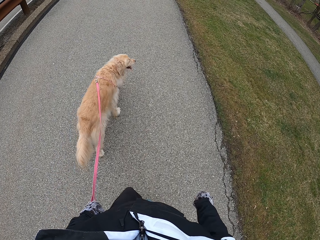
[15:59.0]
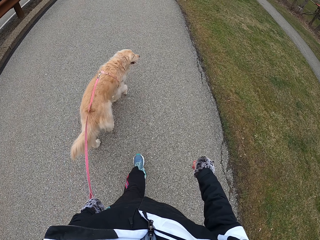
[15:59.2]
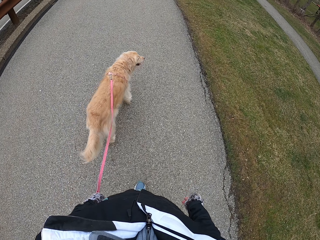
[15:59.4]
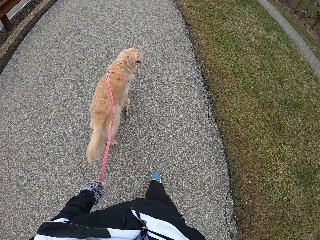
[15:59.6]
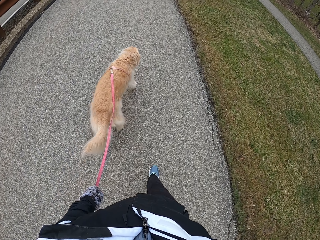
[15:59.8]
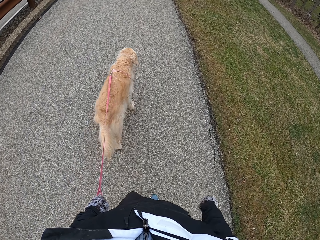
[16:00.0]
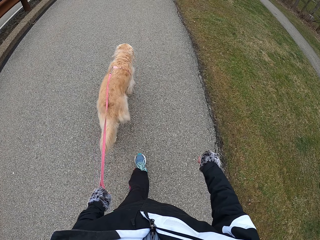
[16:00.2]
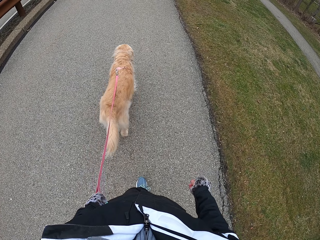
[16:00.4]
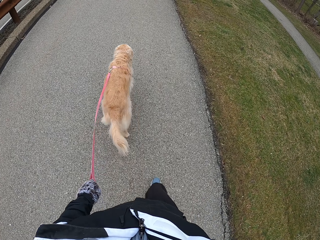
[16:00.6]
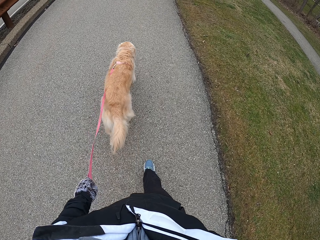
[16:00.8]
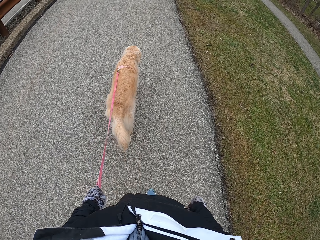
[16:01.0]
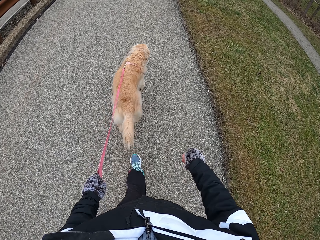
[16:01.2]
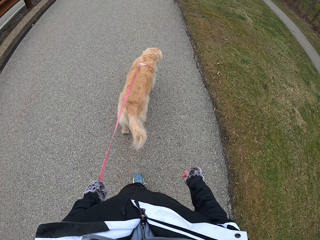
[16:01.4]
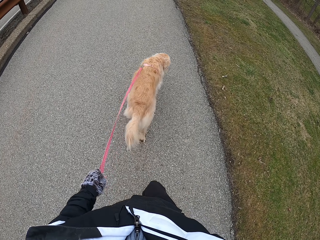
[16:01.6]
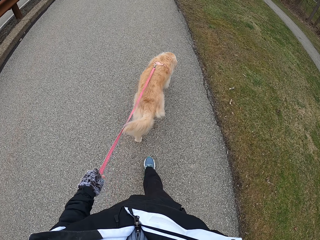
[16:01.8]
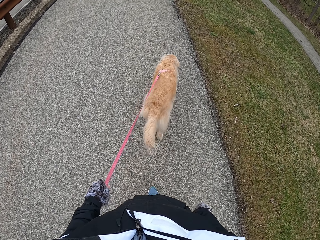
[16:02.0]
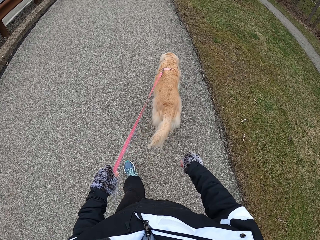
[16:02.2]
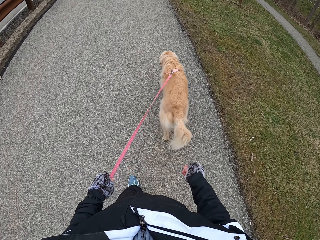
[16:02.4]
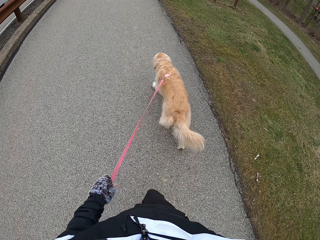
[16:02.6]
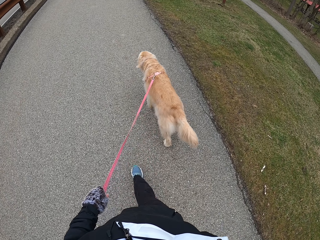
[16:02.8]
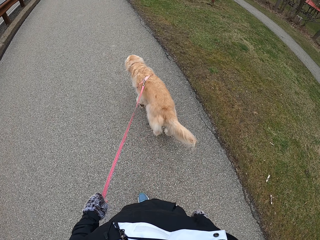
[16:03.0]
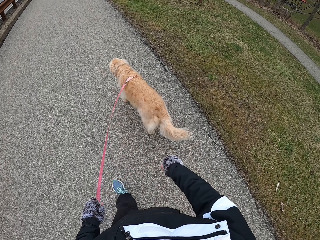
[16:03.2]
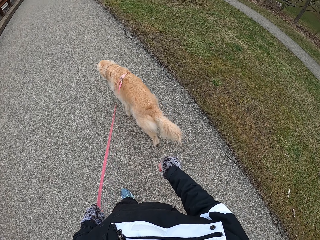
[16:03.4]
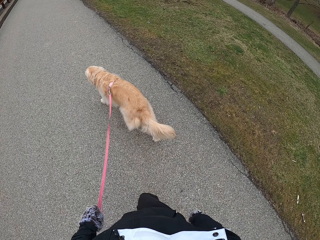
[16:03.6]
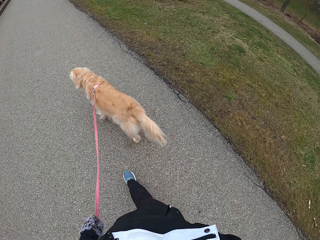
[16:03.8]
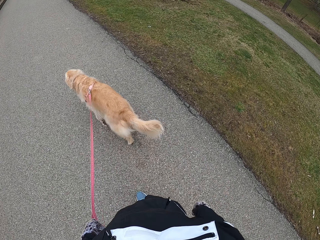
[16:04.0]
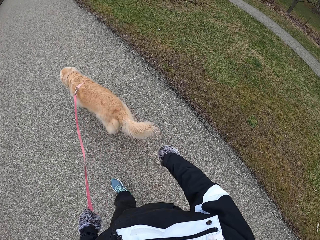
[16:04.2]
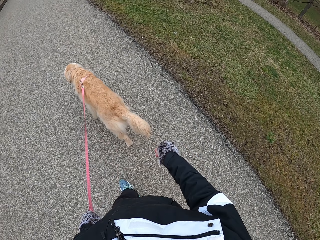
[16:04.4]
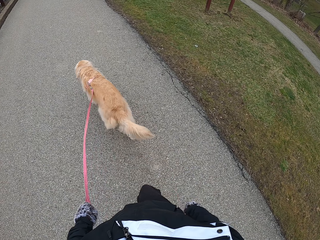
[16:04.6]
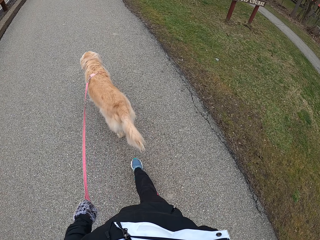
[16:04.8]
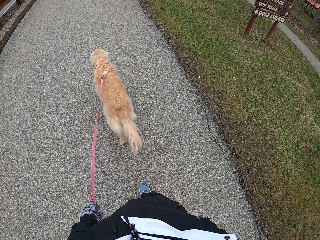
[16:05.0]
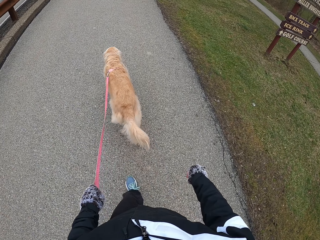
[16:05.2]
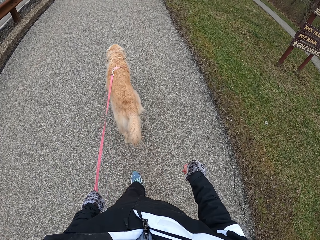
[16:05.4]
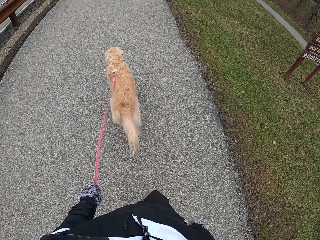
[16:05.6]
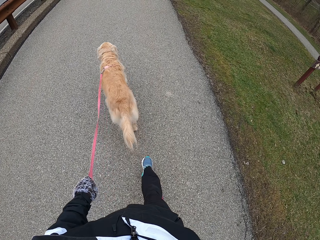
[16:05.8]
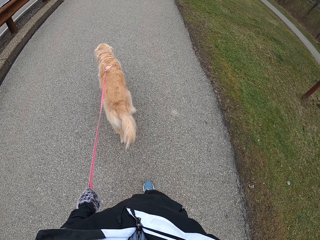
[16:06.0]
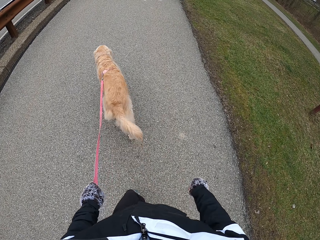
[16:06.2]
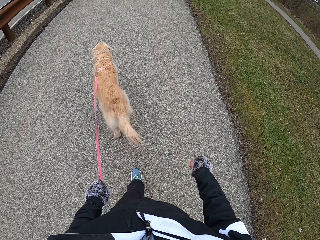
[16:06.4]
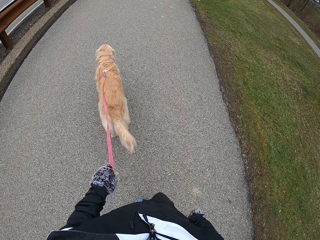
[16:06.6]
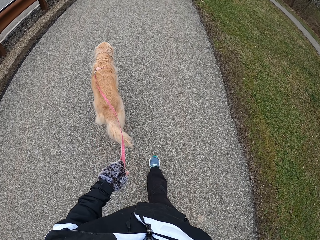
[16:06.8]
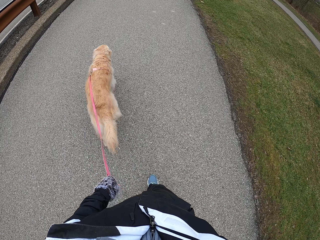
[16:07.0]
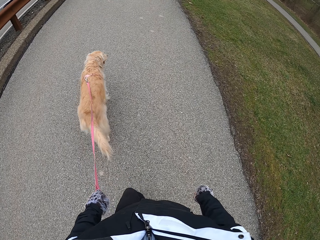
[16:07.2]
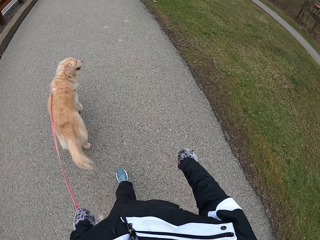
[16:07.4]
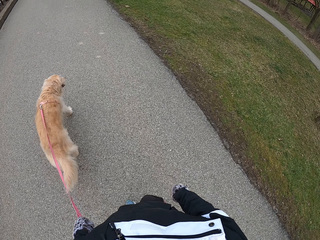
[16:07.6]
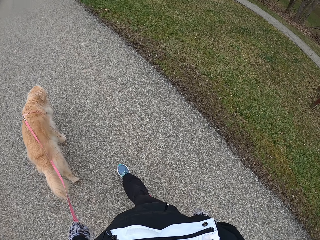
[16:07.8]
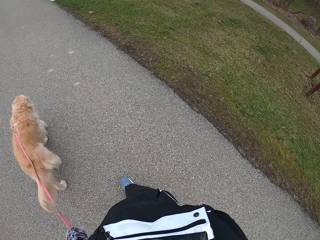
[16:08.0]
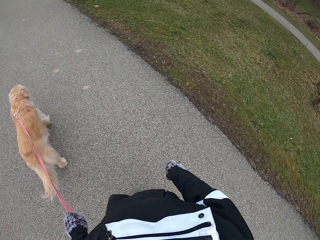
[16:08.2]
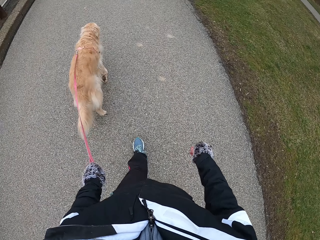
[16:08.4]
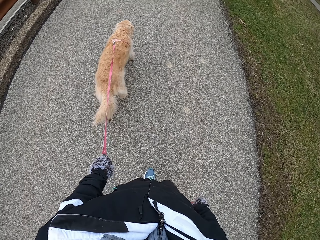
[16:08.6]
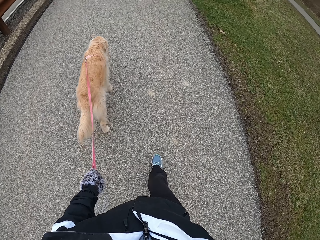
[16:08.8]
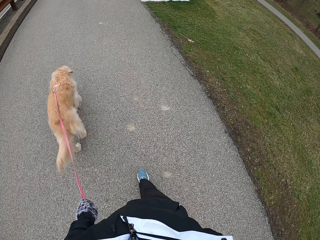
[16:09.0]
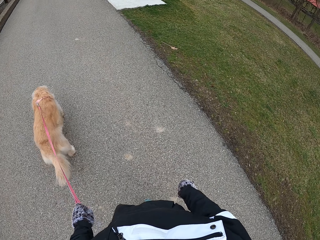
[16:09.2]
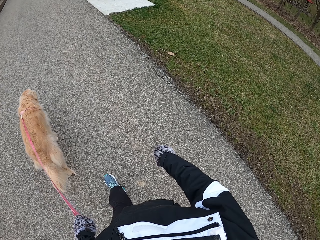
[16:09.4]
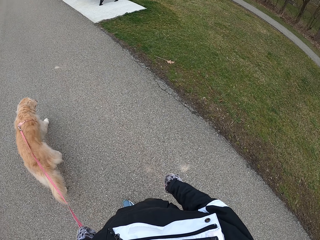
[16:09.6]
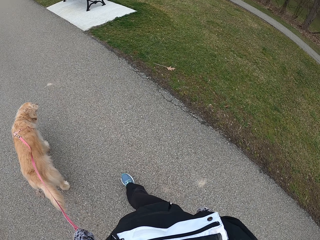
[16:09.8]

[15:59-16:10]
The camera wearer looks around.

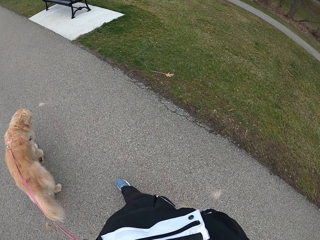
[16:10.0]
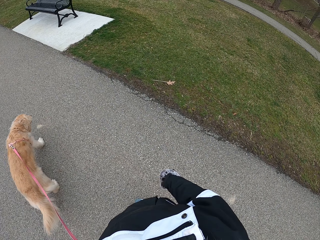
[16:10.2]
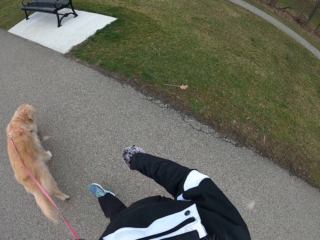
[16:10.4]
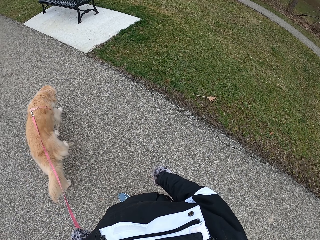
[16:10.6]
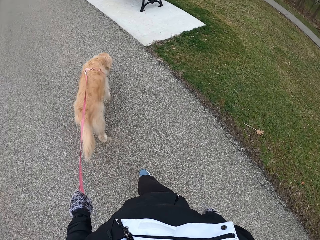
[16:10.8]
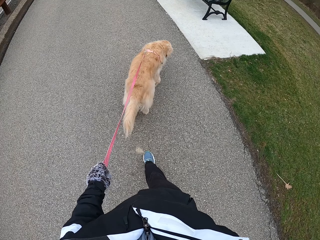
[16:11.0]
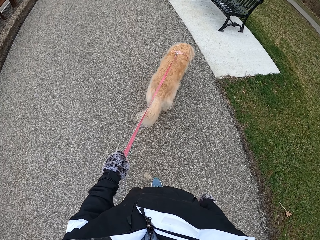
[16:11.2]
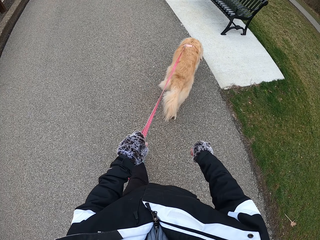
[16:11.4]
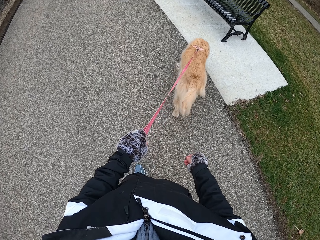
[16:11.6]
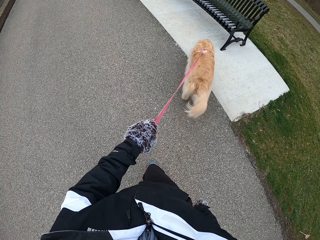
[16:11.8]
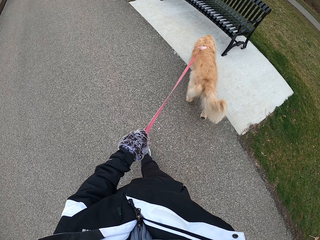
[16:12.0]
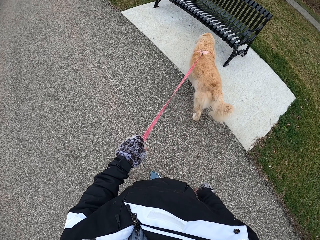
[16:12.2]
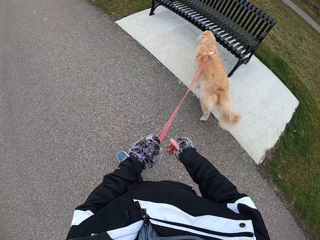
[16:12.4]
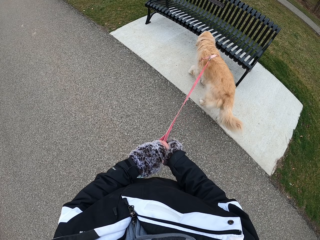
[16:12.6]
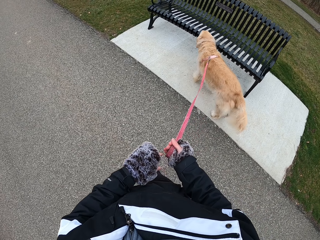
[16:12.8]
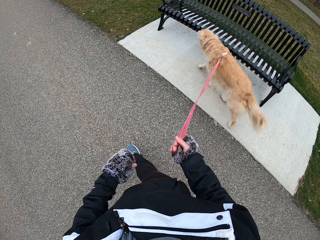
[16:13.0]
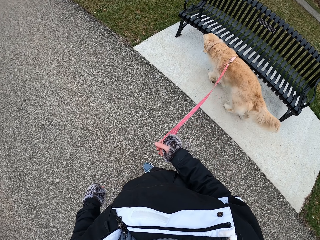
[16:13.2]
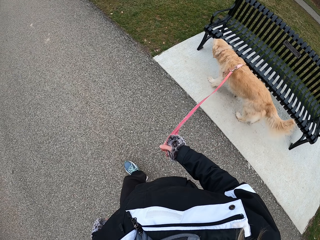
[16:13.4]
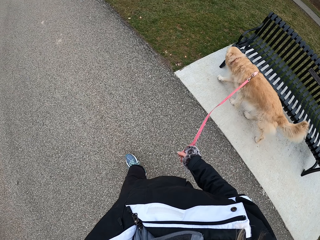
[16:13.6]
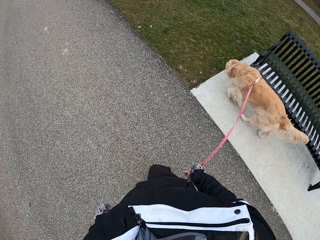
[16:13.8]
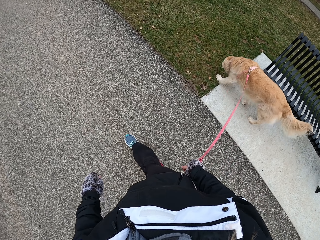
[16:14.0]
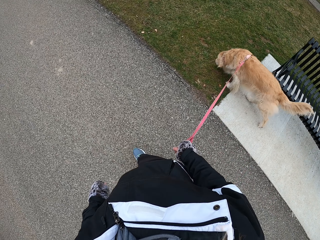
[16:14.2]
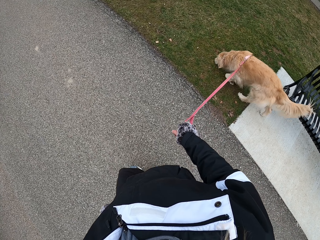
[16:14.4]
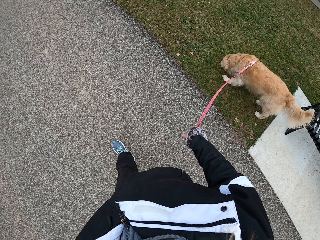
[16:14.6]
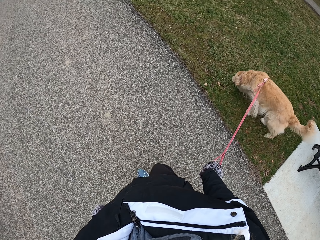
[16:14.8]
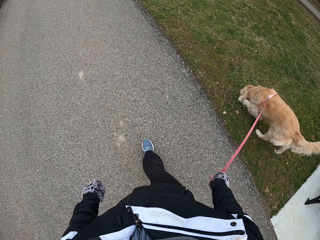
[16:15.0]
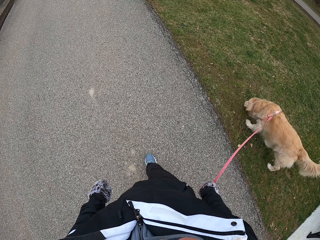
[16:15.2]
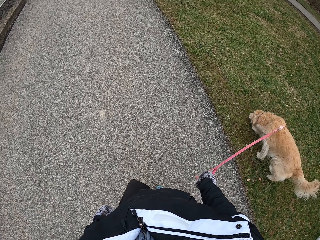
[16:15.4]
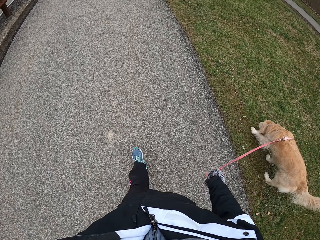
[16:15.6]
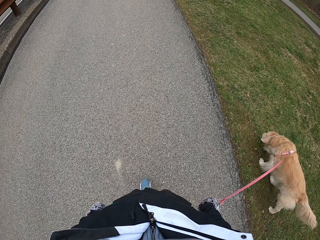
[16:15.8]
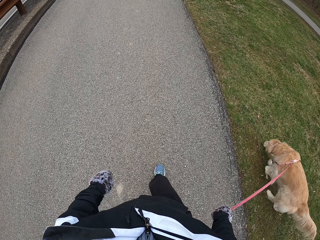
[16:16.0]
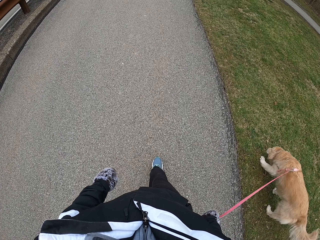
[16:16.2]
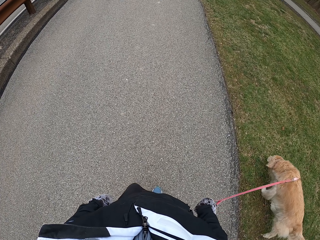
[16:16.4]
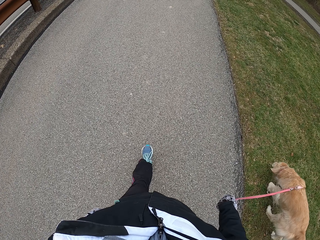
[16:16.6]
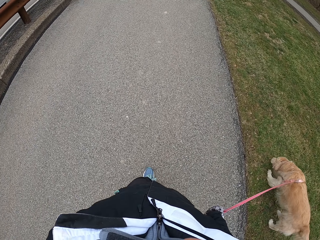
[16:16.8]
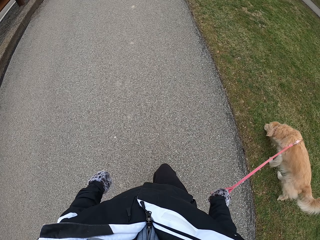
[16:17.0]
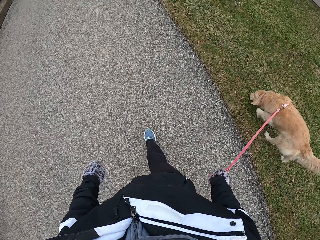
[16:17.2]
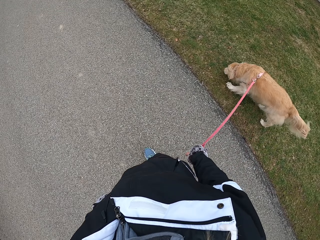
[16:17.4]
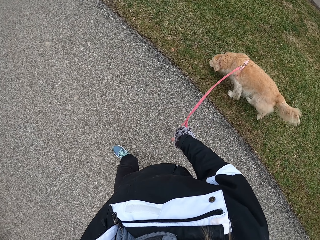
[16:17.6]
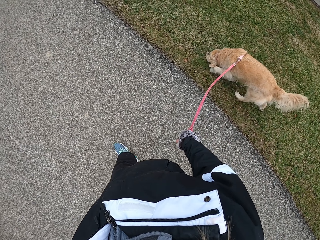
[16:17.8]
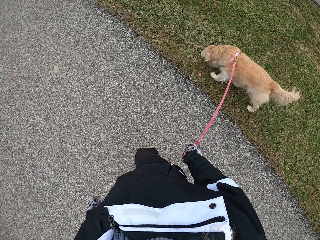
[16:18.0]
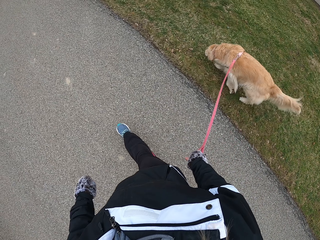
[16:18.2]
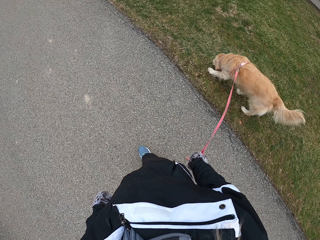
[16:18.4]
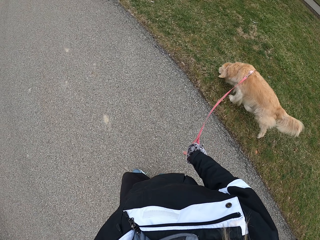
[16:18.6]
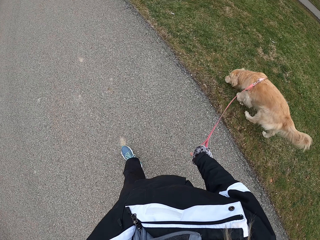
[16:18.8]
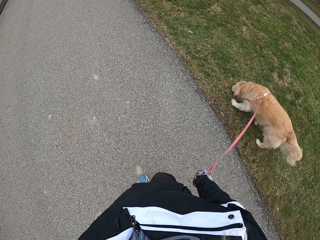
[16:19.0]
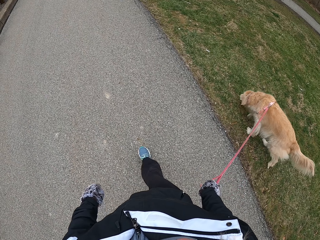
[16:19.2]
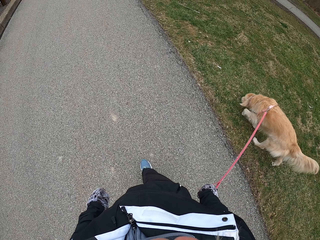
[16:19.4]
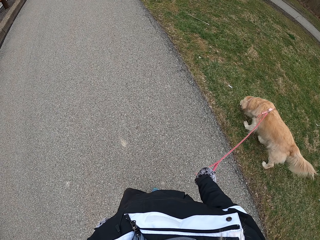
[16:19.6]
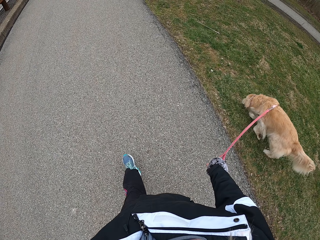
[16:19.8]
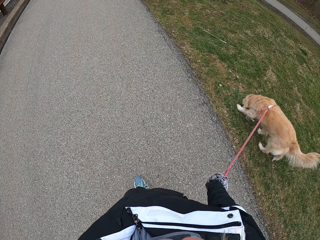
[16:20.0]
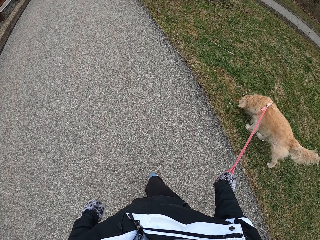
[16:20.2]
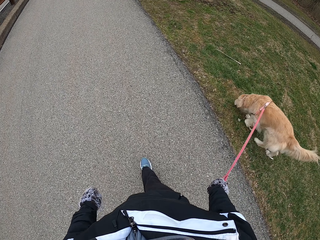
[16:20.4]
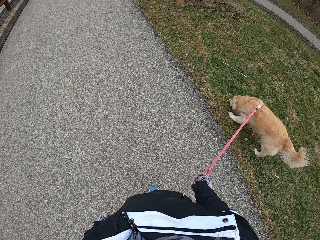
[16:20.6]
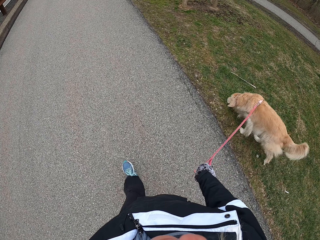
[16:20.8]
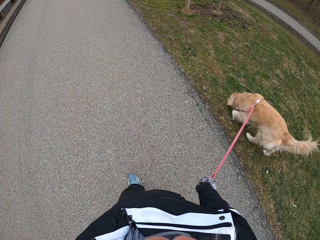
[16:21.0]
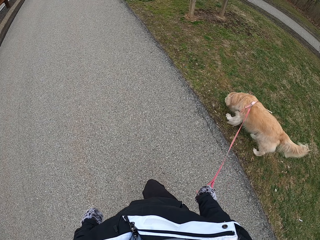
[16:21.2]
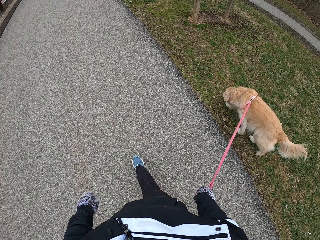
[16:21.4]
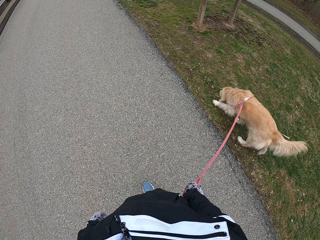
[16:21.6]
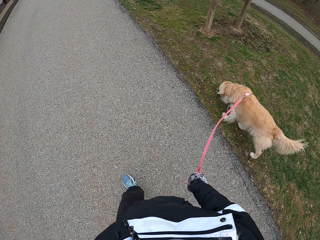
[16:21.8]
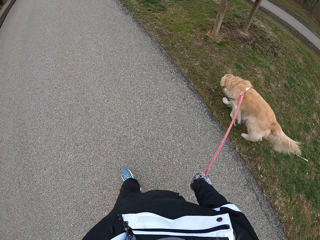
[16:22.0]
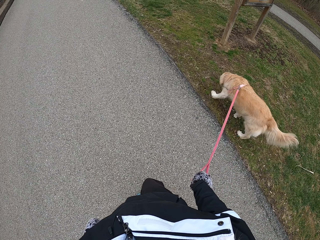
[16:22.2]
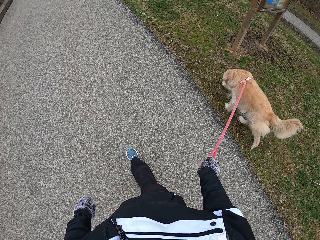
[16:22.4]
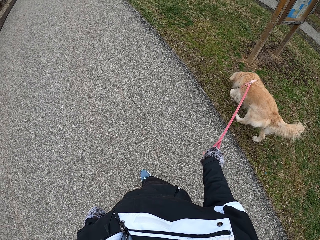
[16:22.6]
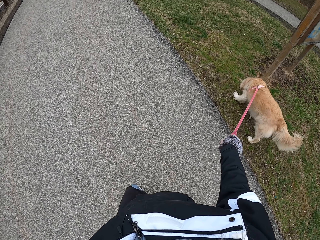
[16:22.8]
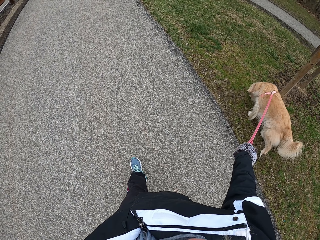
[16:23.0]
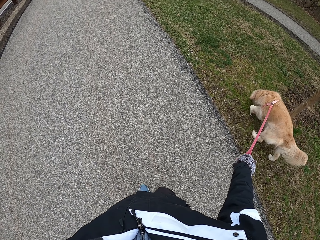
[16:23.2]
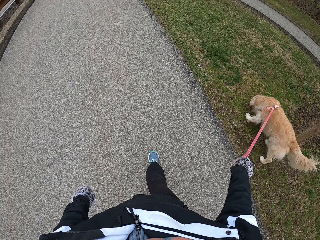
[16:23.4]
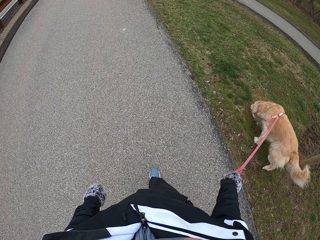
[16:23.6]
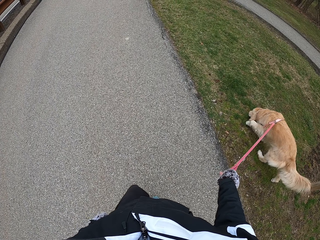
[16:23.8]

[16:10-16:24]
The camera wearer looks around. They pass the leash to the right hand.
